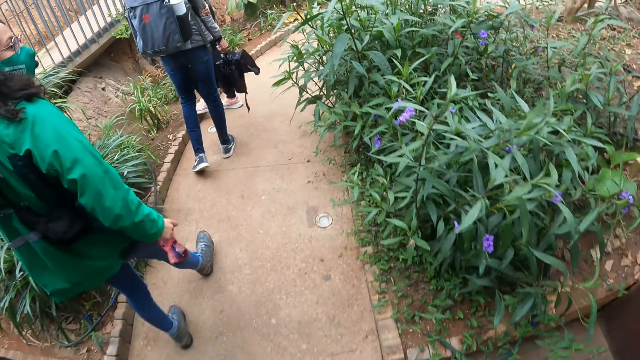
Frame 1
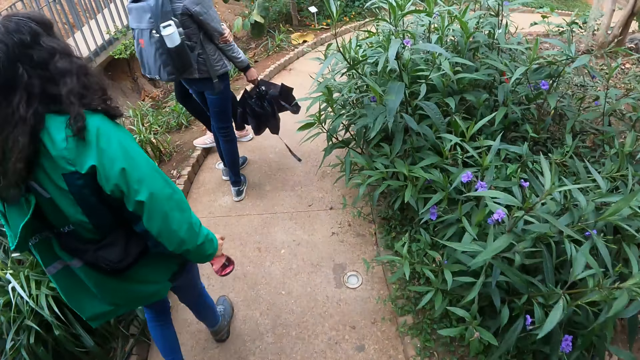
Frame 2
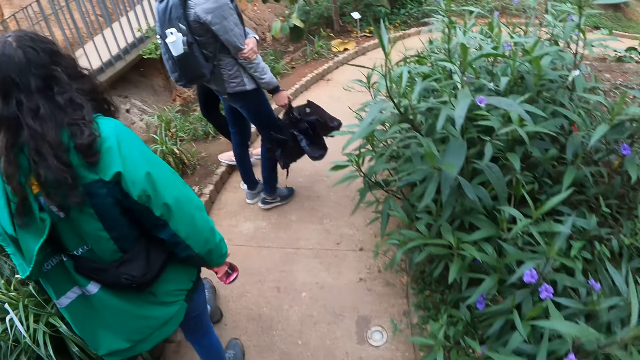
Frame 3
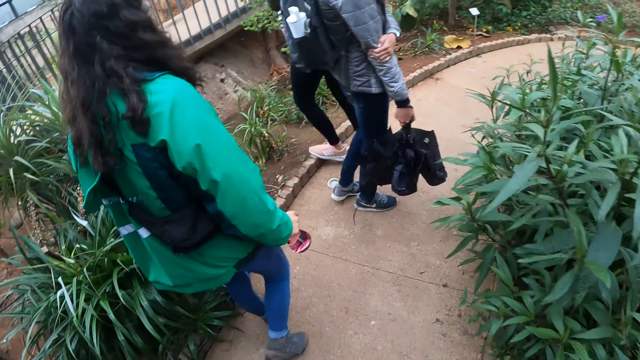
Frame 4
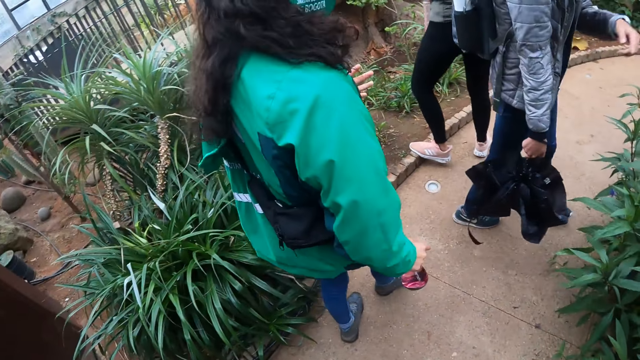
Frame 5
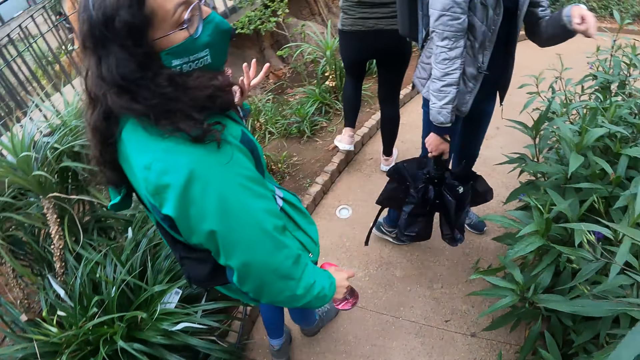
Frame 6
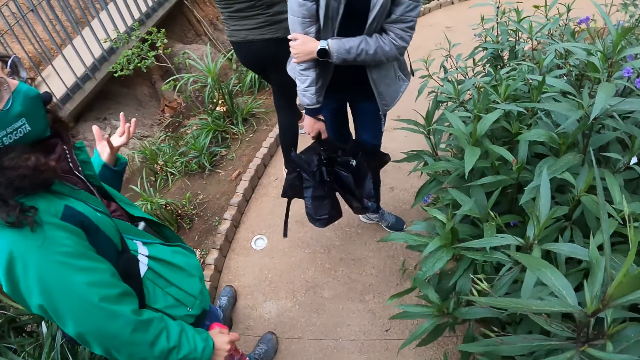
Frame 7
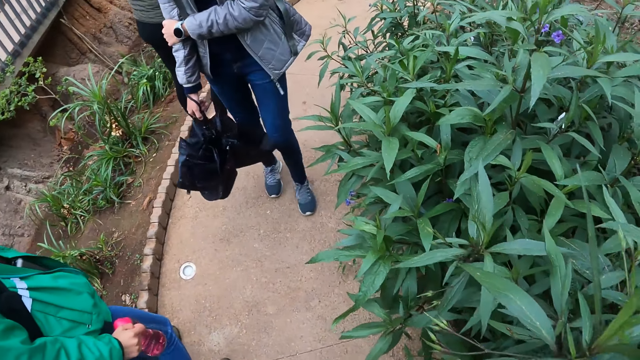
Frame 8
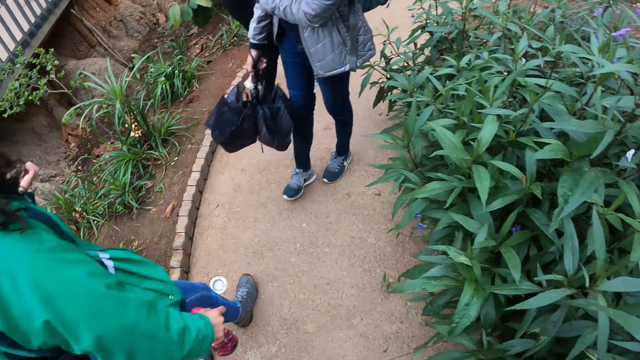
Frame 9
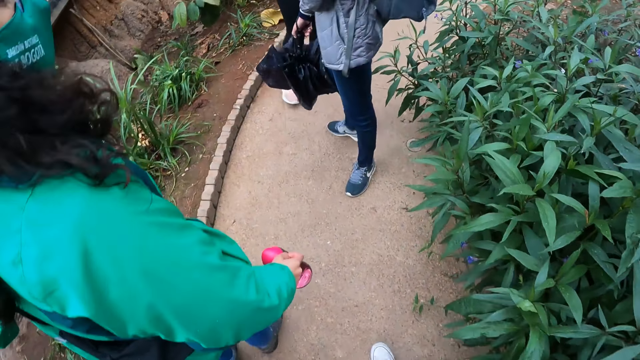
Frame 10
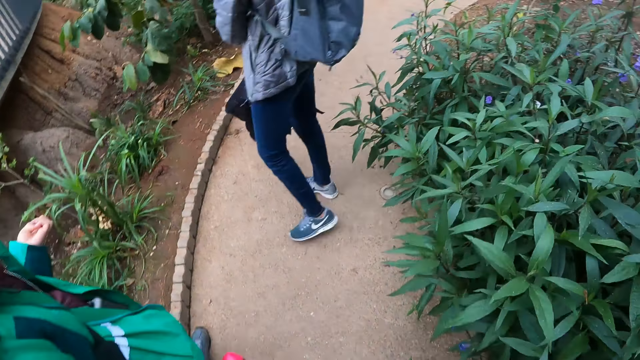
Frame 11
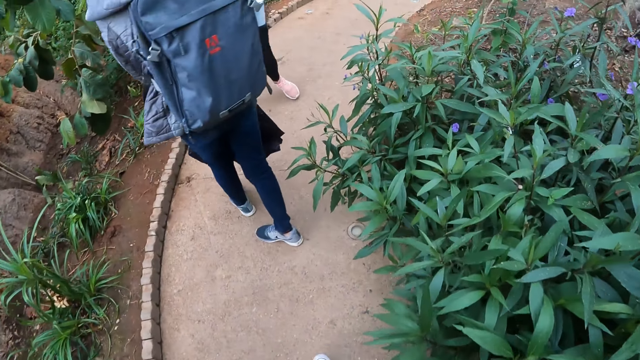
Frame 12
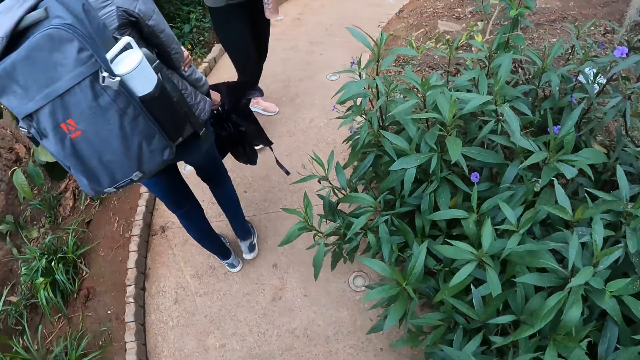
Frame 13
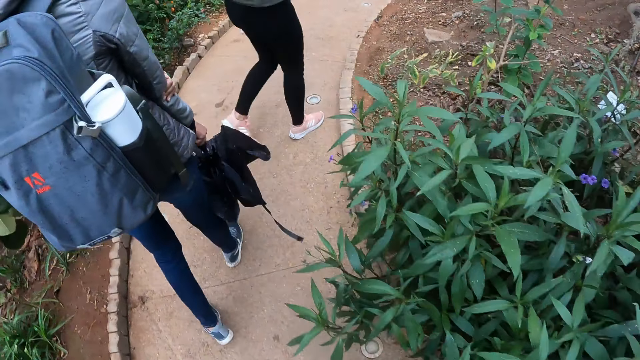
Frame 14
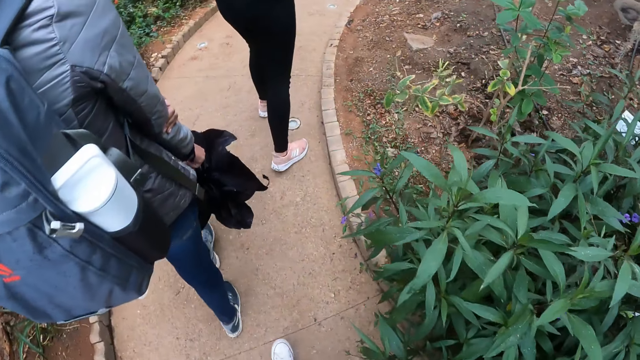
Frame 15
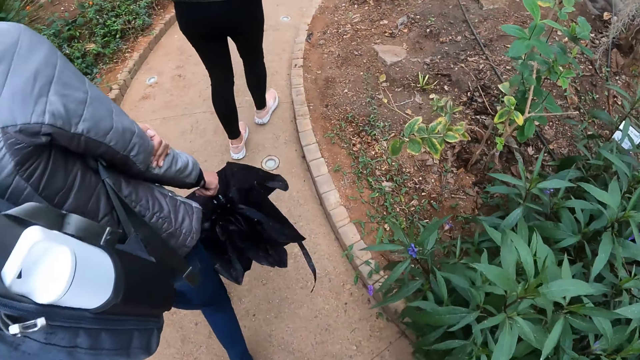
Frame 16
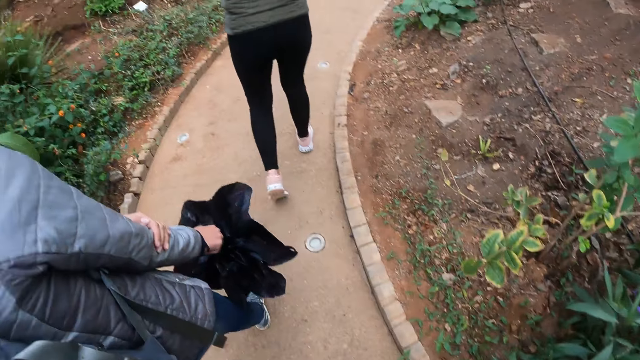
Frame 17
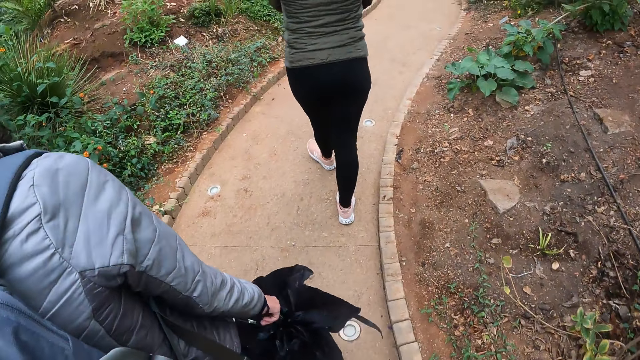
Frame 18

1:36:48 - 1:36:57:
The camera wearer walks on a path around the compound.

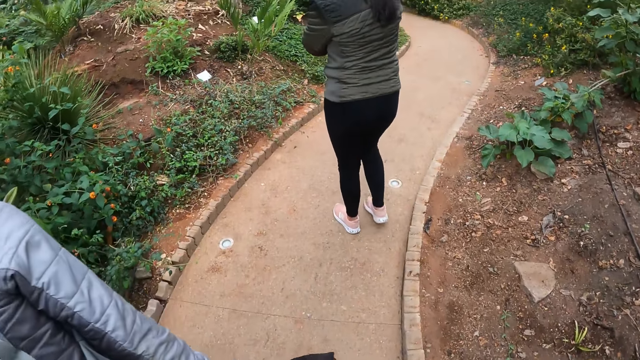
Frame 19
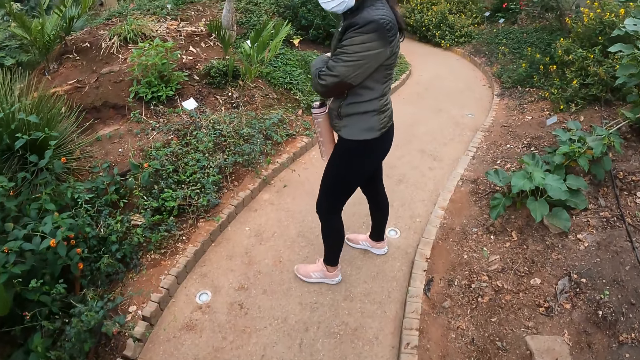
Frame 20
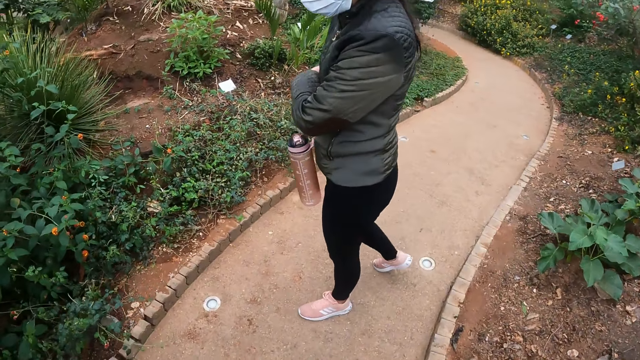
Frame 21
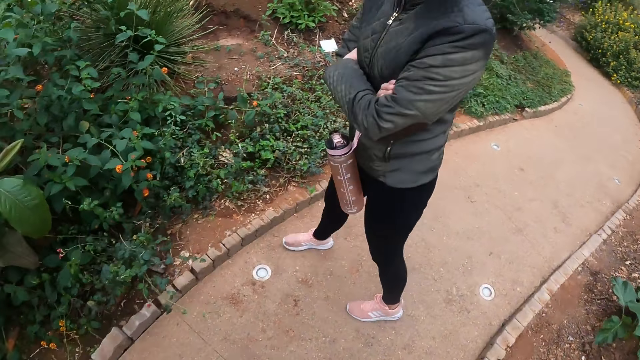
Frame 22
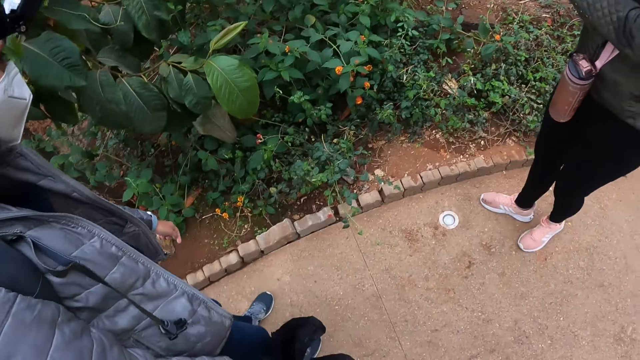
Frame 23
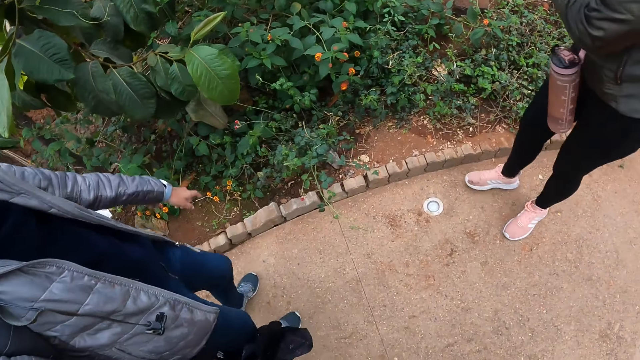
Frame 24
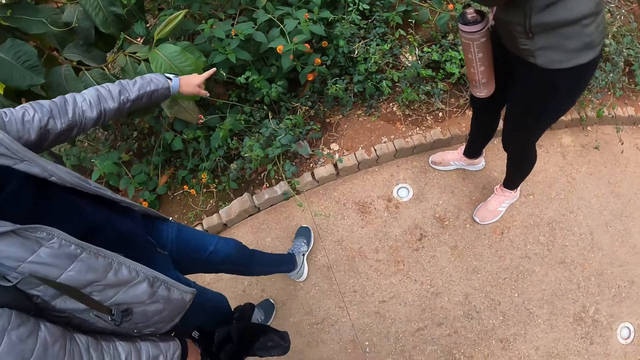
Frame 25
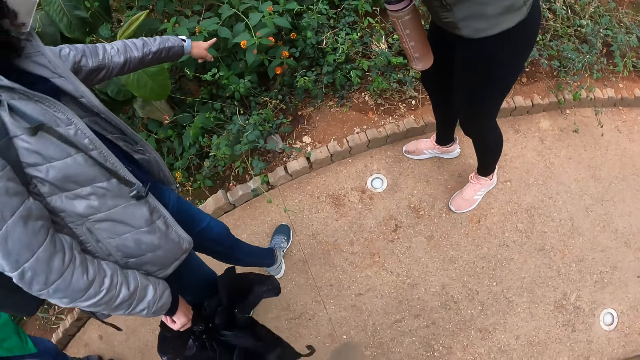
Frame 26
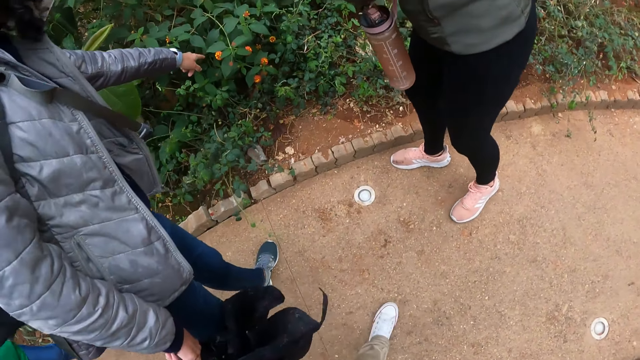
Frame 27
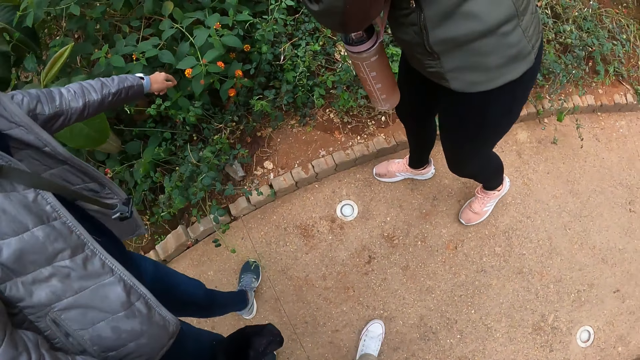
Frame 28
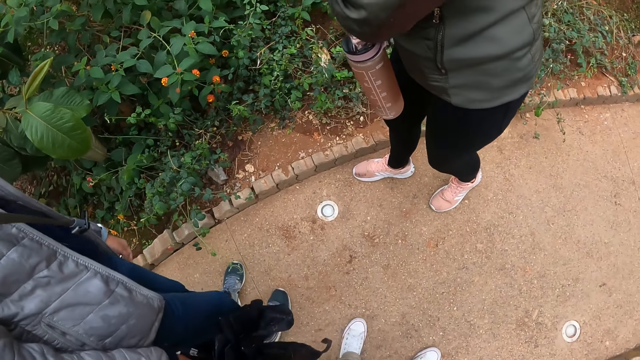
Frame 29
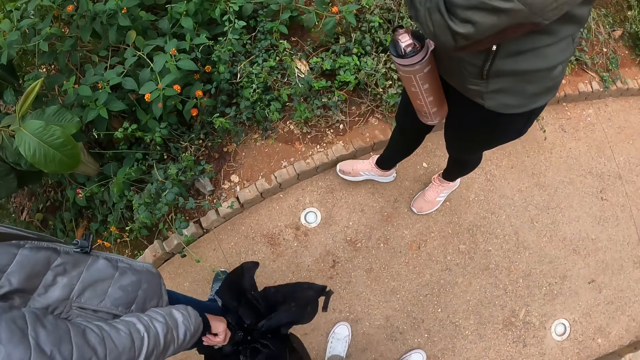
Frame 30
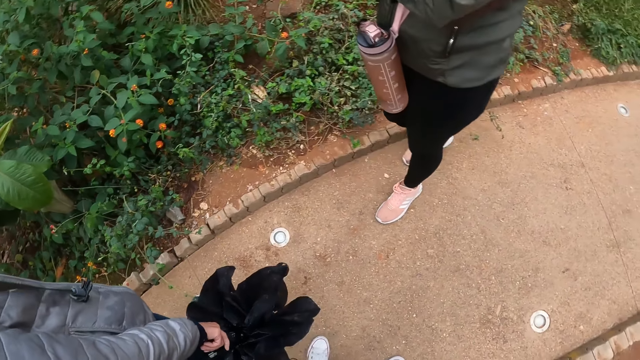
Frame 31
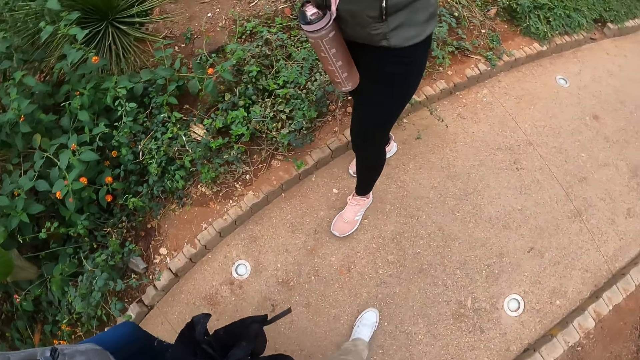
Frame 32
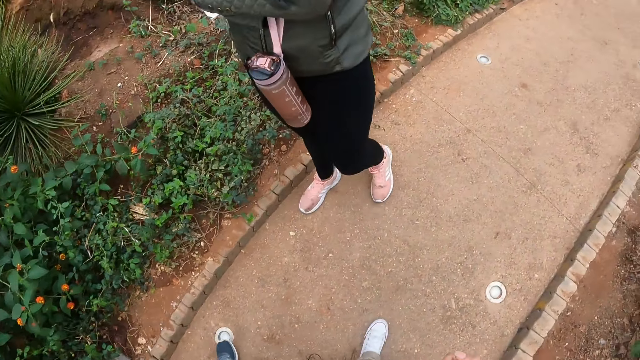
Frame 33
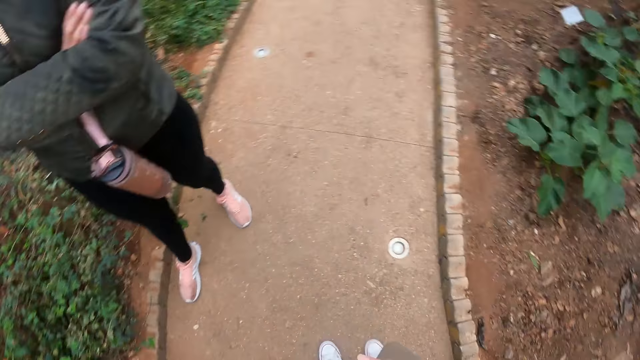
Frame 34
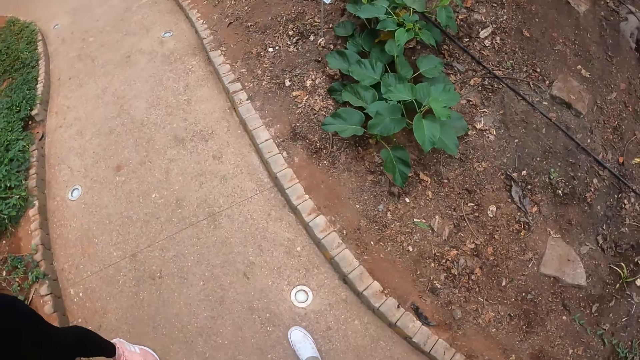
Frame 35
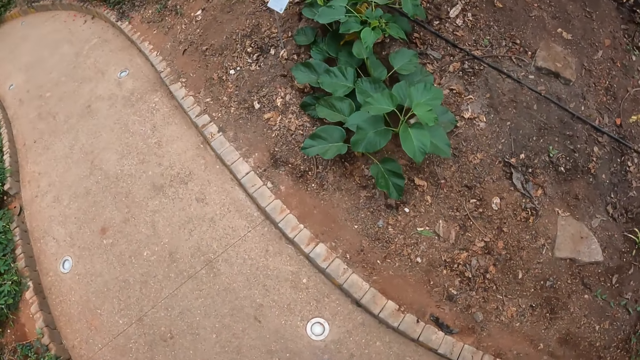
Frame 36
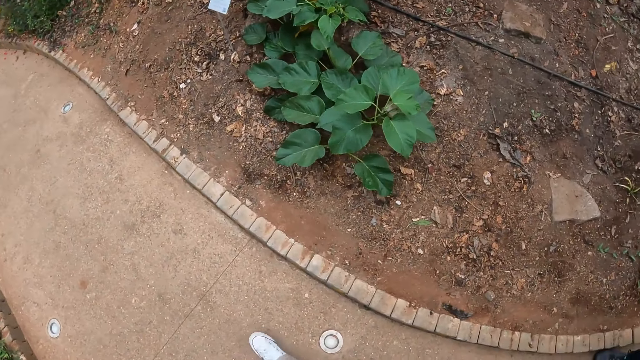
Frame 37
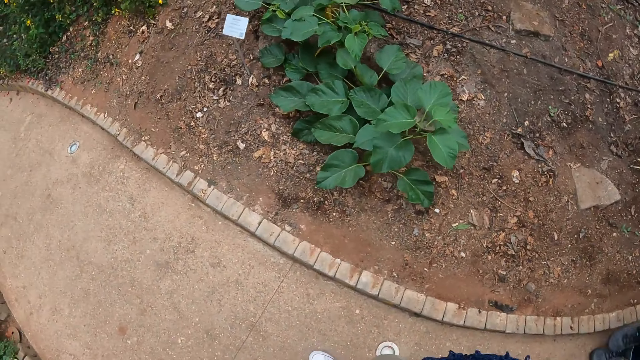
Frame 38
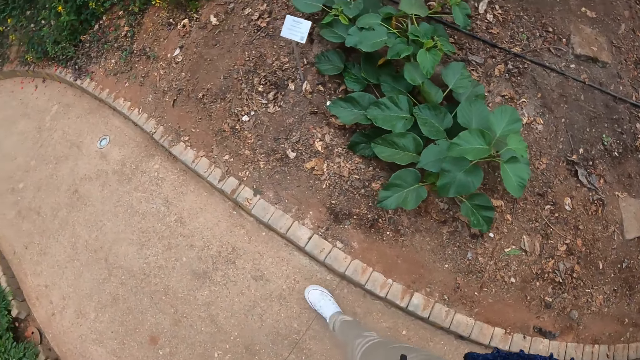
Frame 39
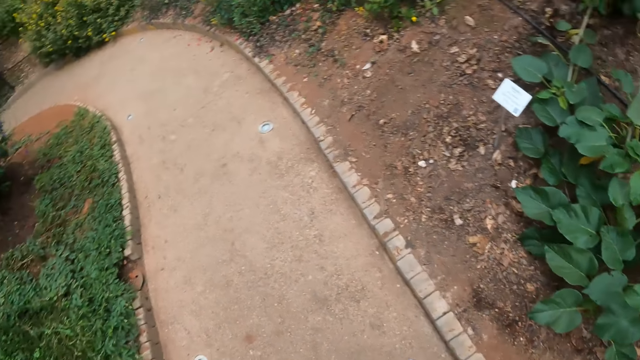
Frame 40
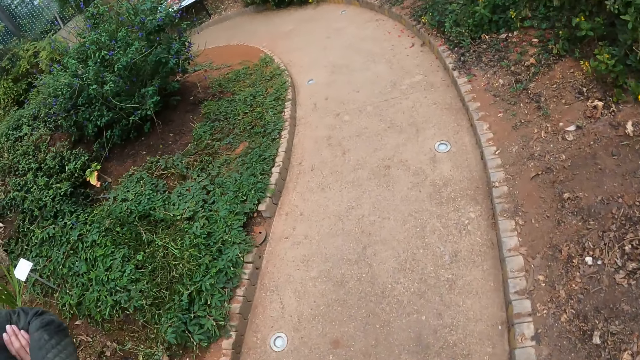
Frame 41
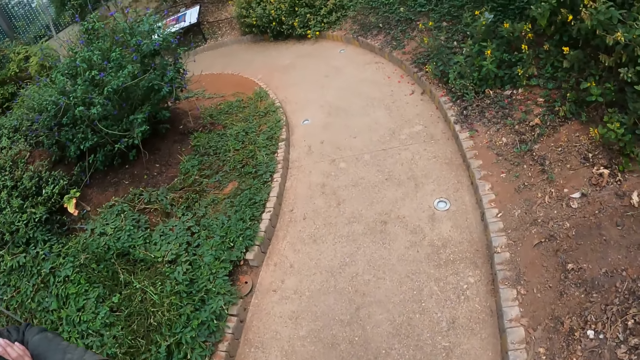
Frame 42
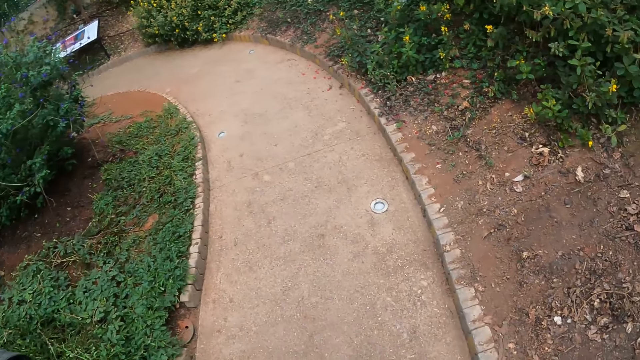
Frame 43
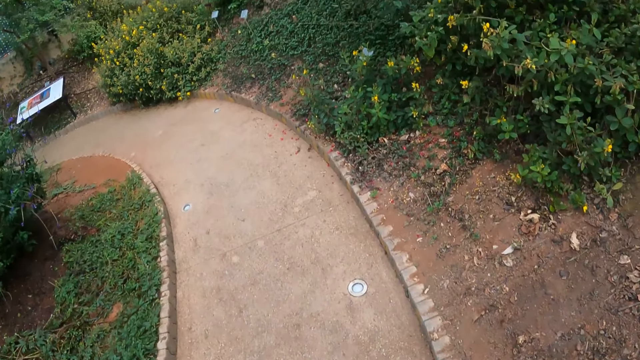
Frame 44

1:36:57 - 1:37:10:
The camera wearer looks around the compound. A woman points at a plant on the ground with her left hand. The camera wearer looks around the compound. They walk around the compound.
